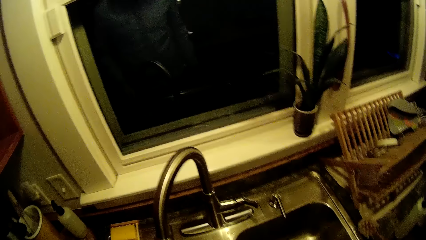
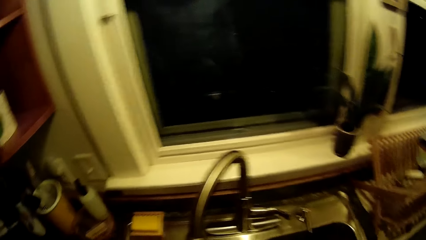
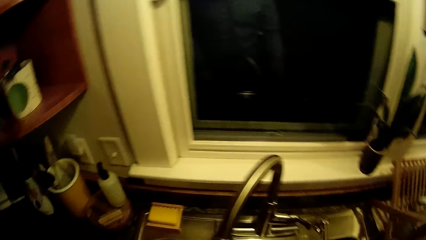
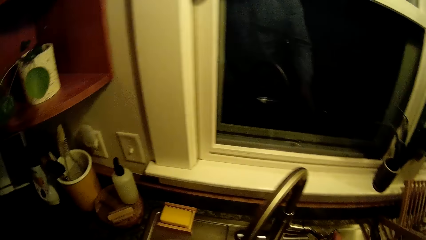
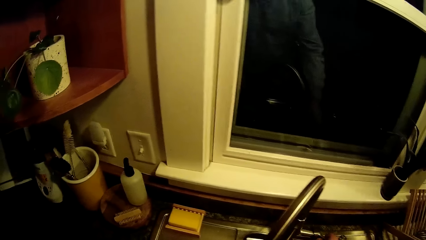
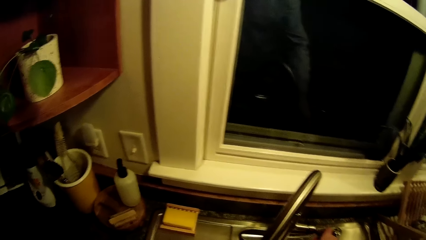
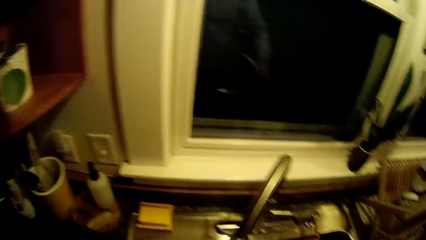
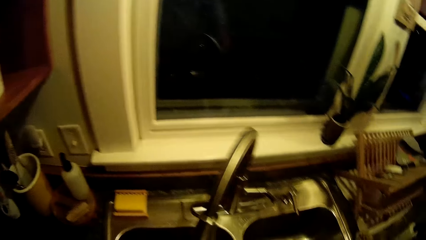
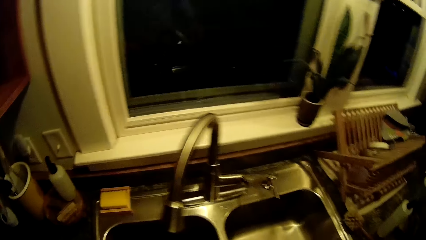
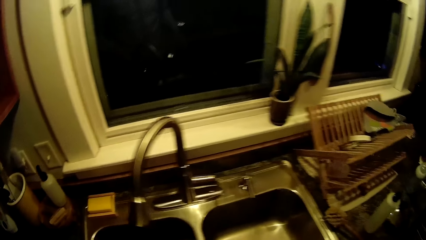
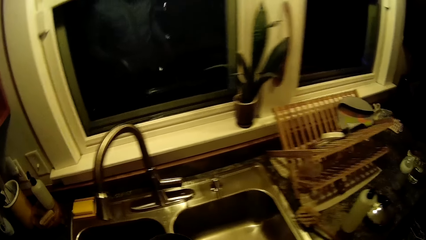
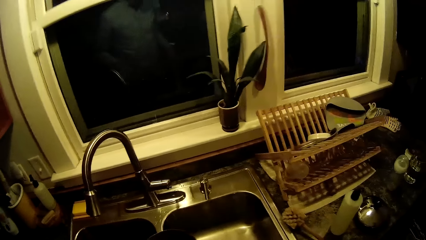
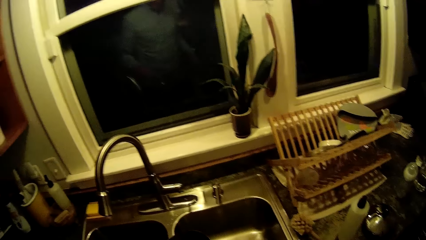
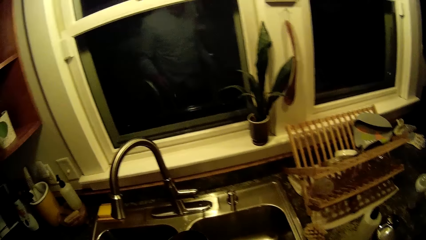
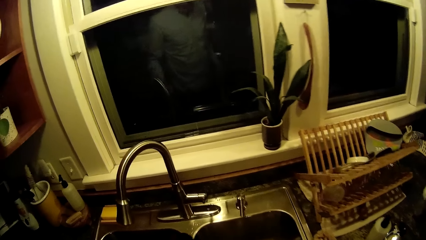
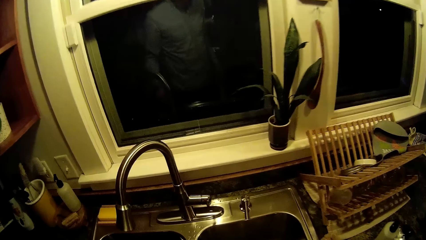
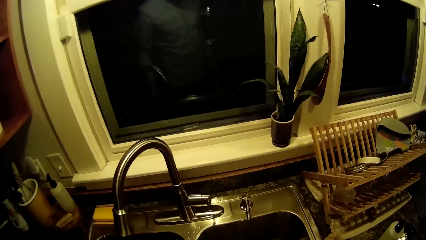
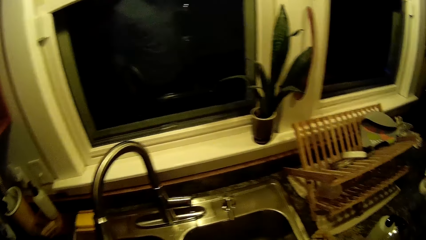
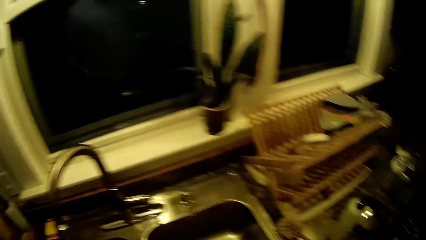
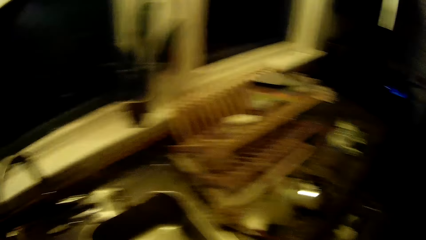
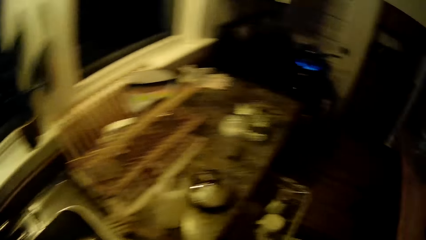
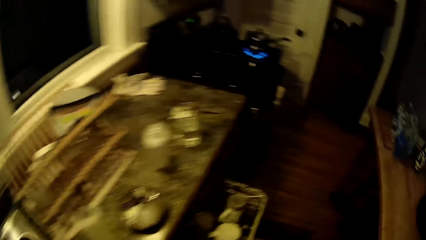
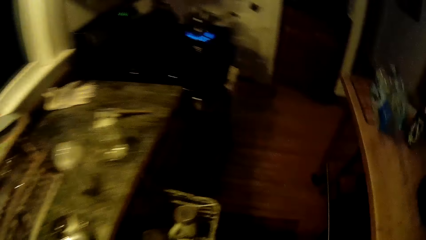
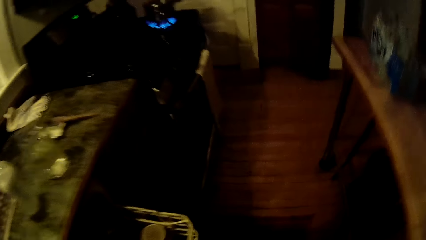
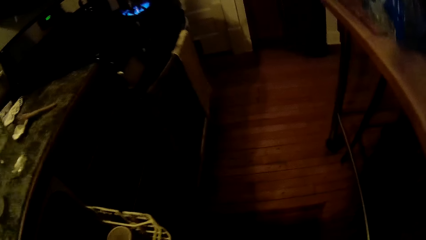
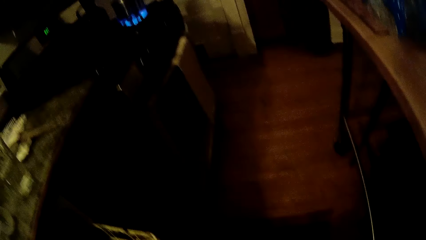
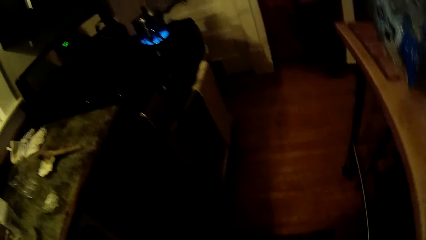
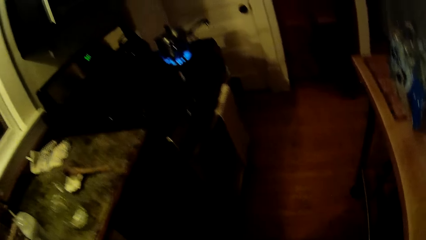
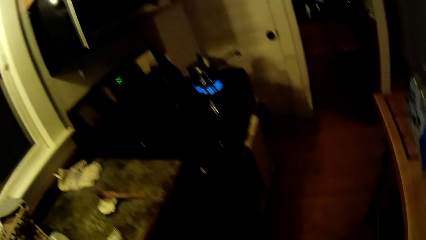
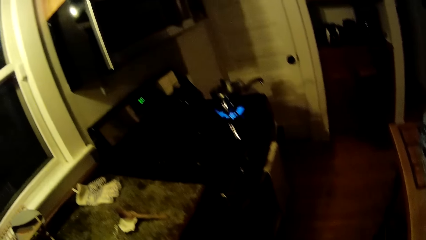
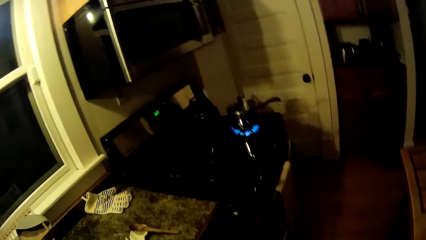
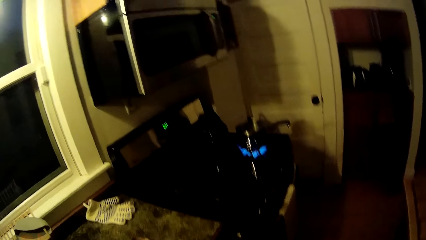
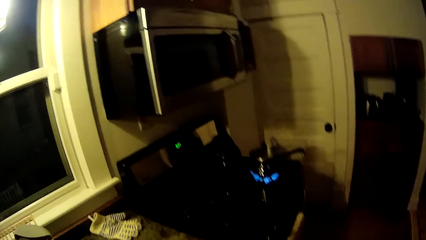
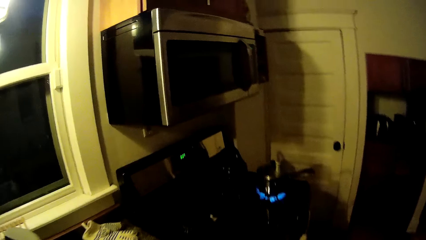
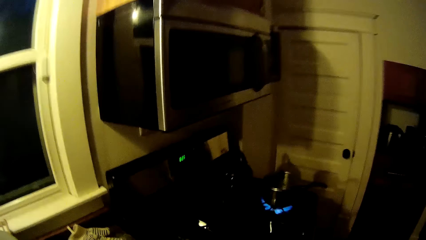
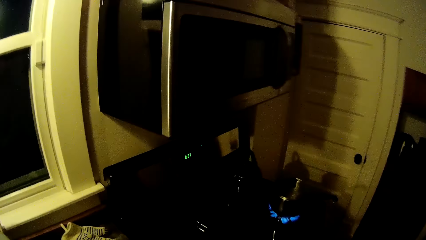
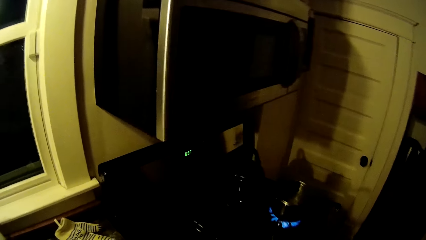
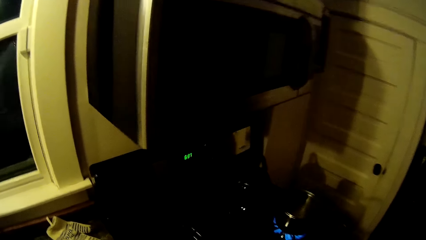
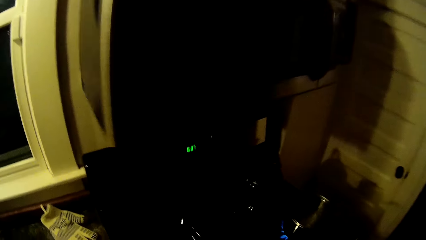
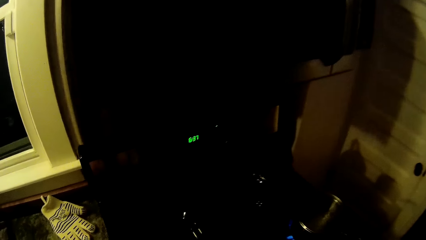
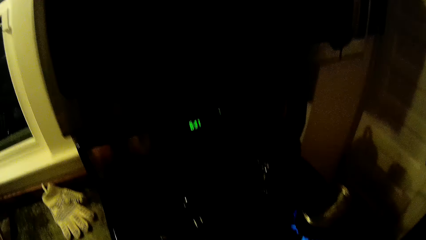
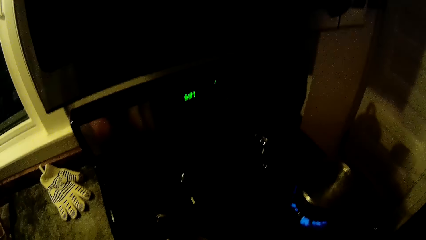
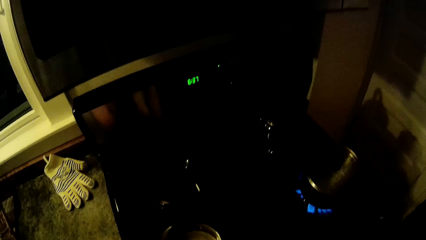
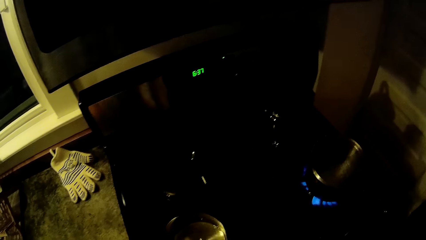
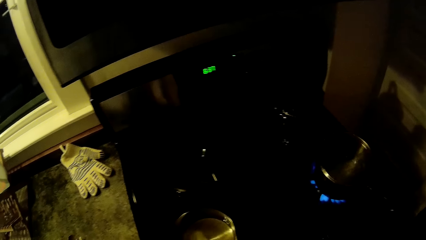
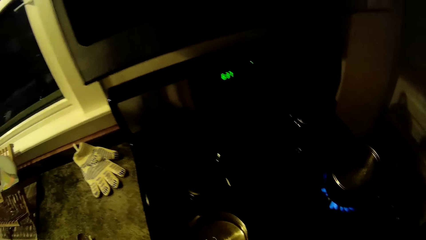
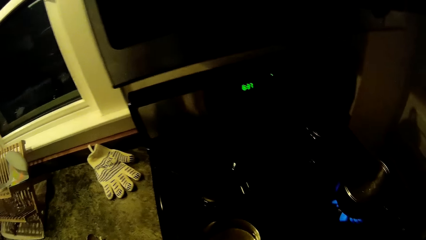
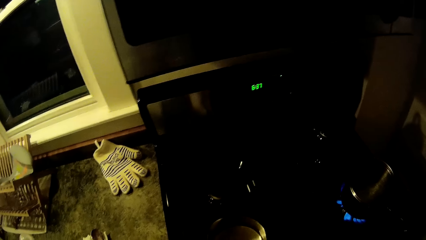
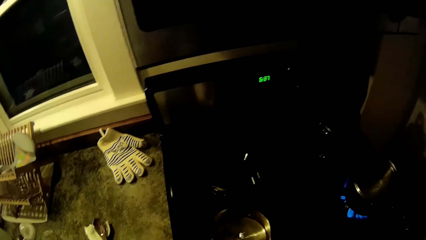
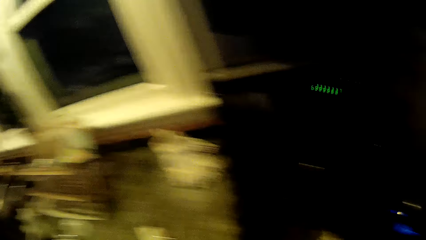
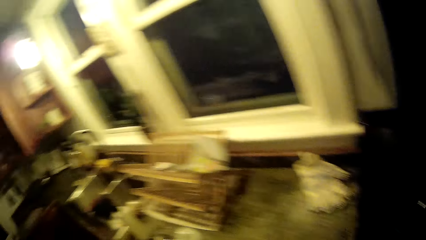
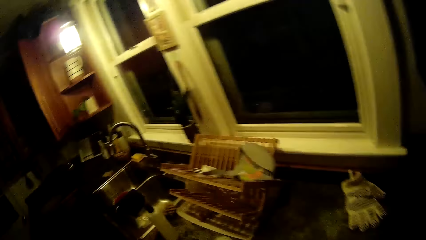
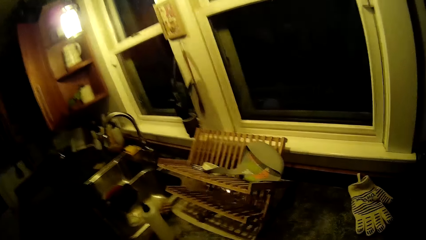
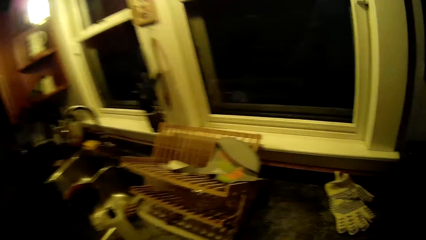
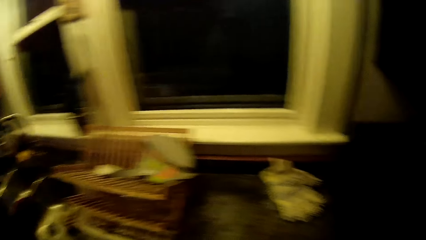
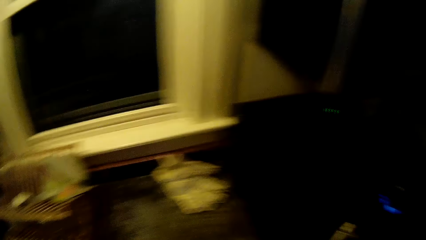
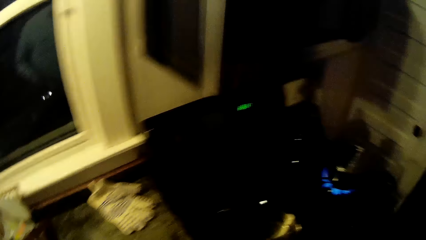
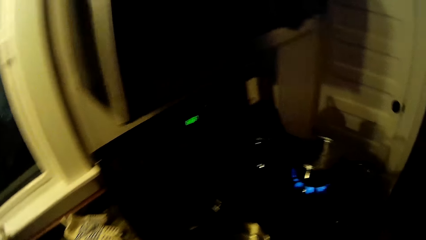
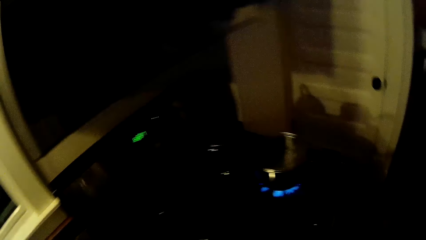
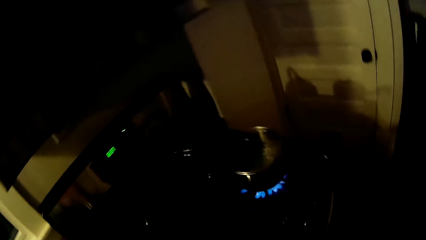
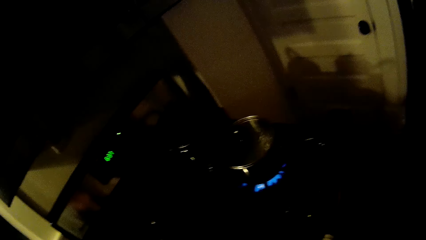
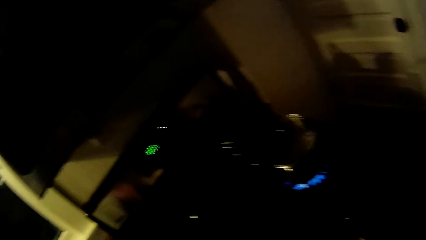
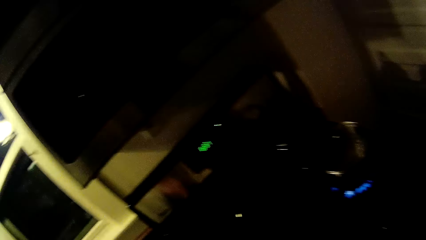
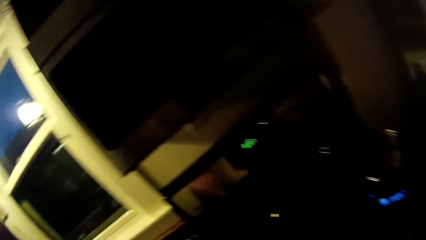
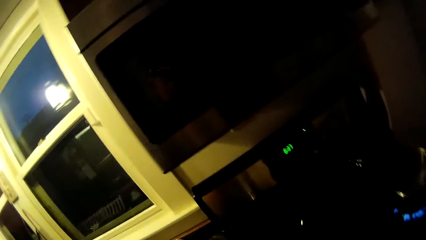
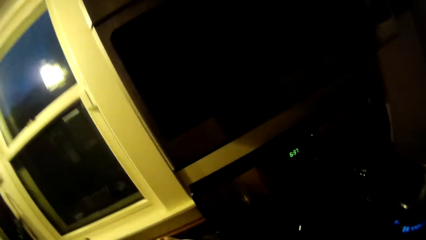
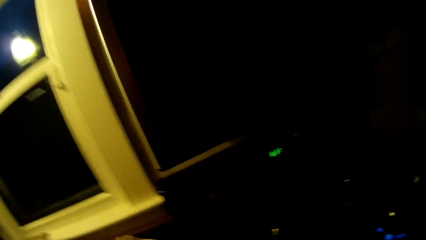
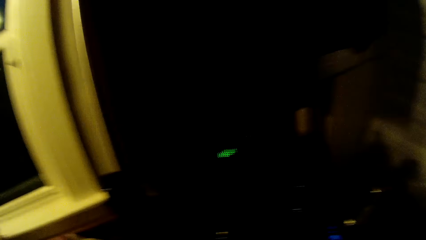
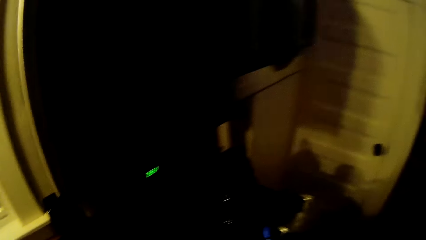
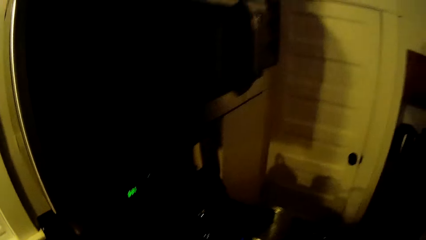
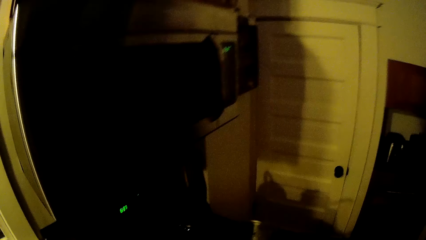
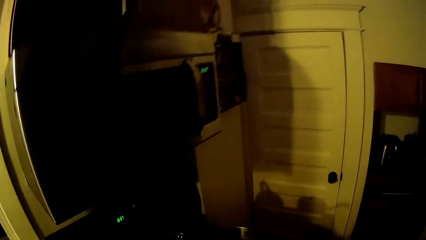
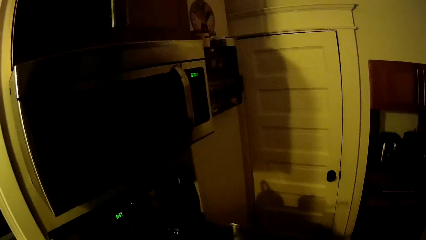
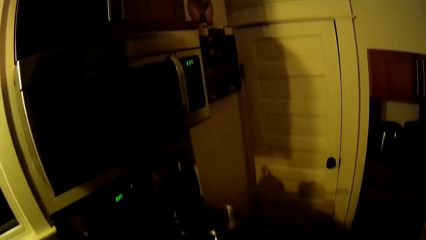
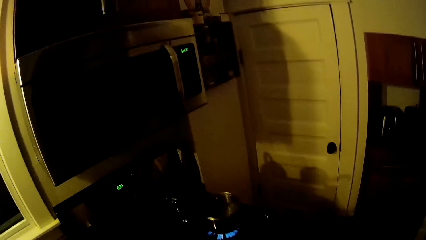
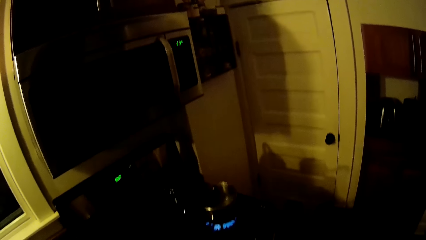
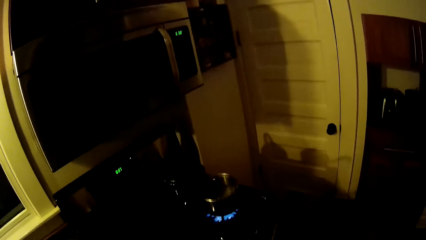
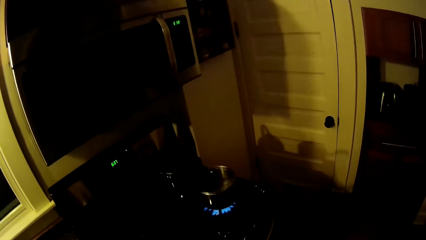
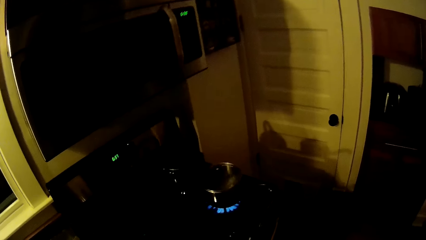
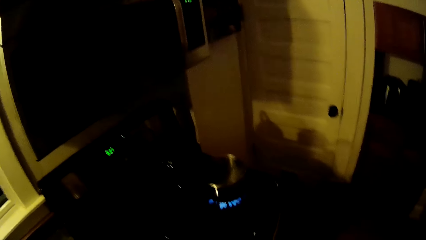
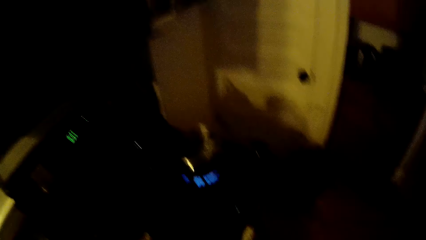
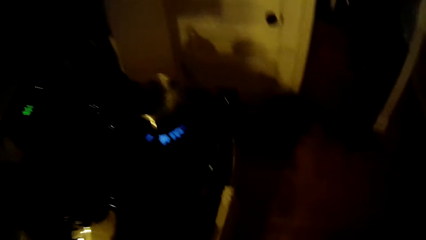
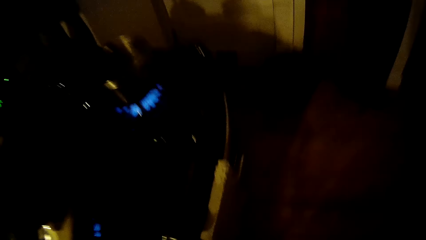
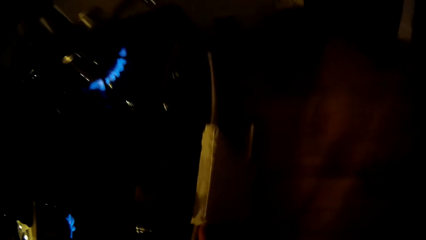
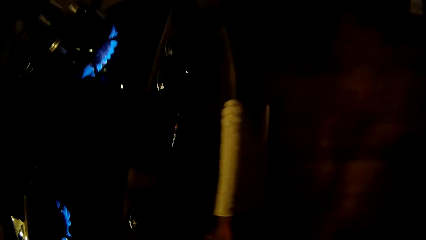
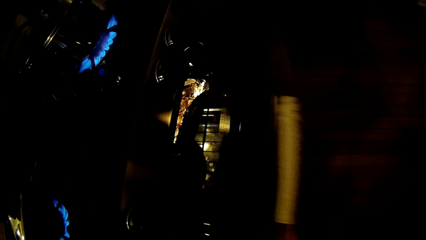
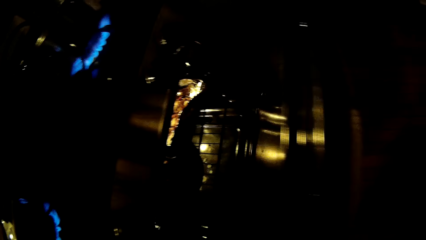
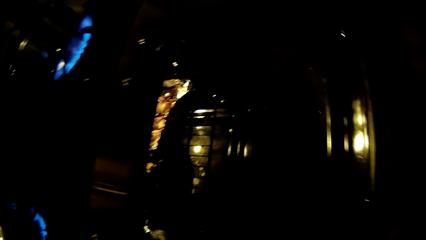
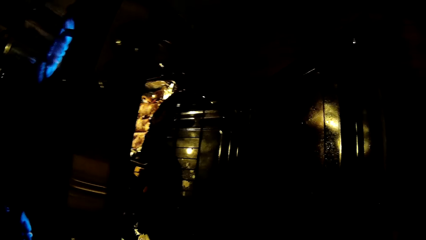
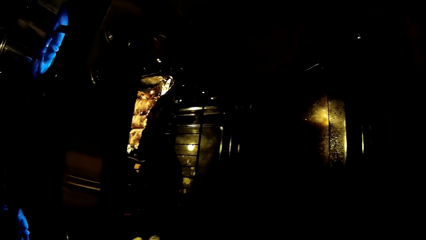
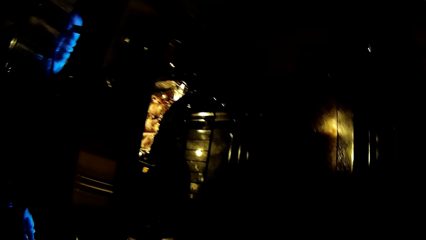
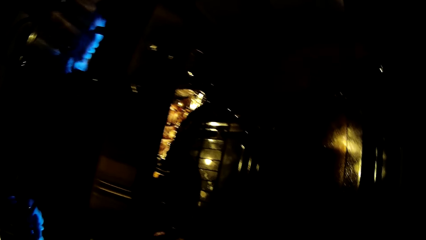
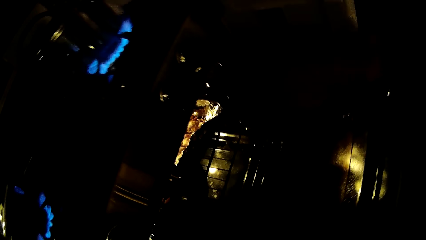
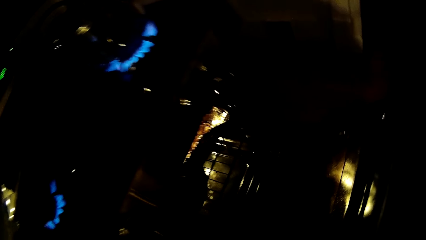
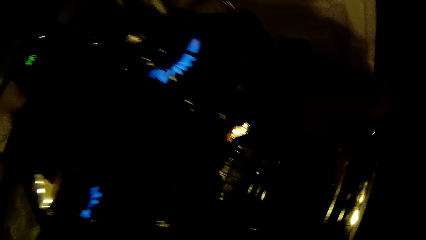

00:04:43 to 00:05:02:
The camera wearer walks round the room. She arranges utensils. She drops a bowl of water on a cooker. She opens the cooker cabinet with her right hand.
